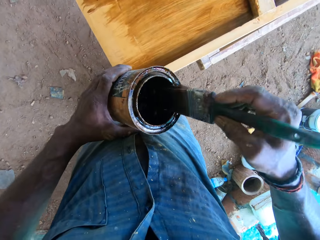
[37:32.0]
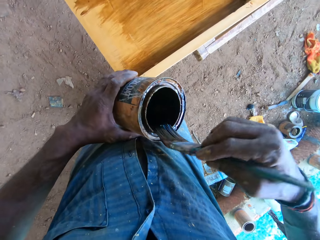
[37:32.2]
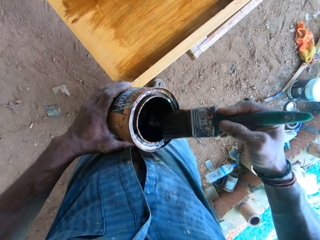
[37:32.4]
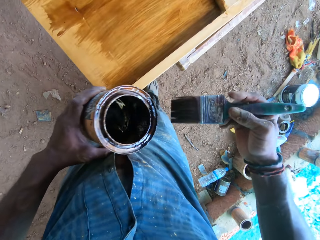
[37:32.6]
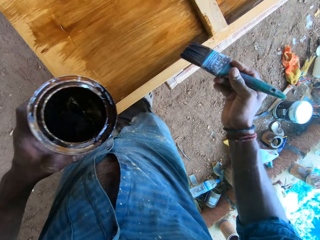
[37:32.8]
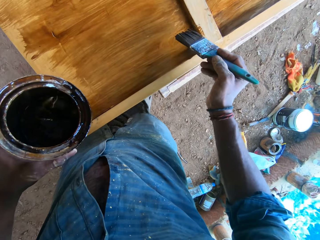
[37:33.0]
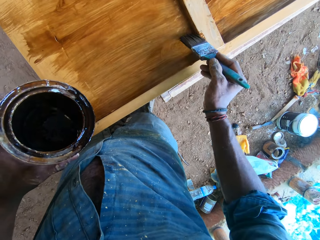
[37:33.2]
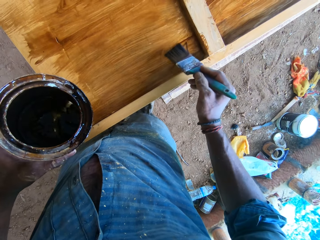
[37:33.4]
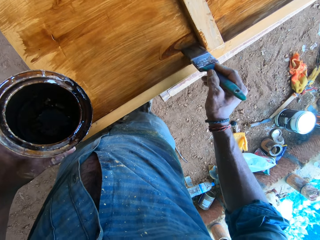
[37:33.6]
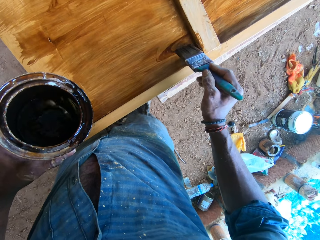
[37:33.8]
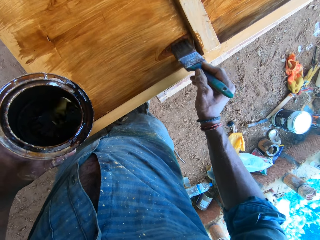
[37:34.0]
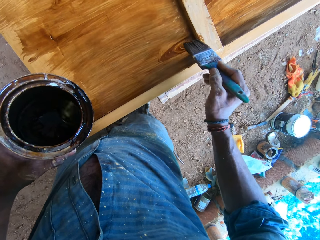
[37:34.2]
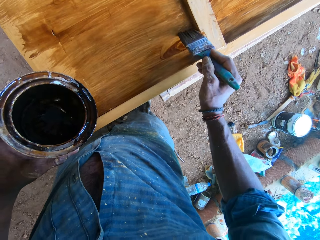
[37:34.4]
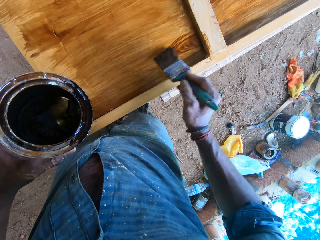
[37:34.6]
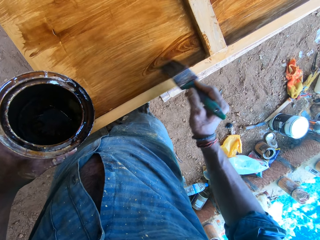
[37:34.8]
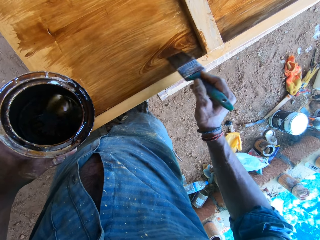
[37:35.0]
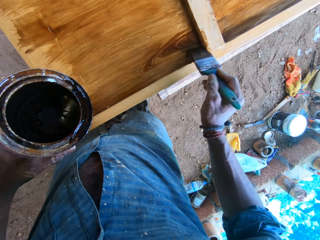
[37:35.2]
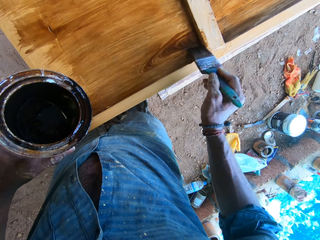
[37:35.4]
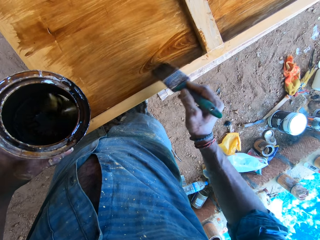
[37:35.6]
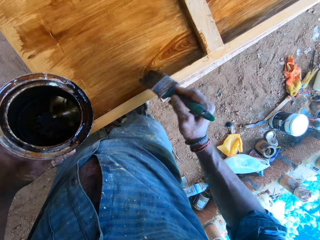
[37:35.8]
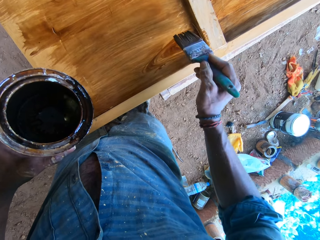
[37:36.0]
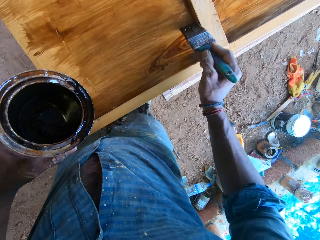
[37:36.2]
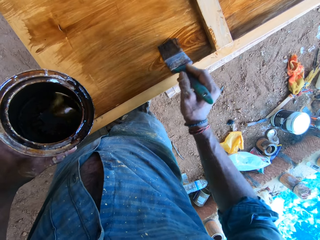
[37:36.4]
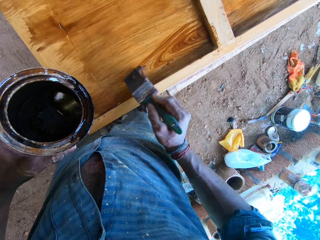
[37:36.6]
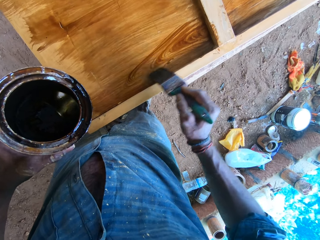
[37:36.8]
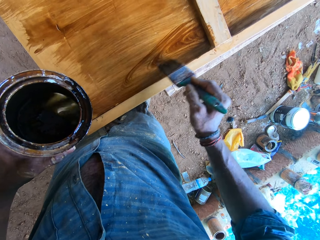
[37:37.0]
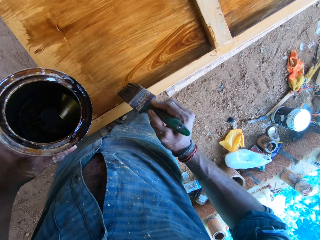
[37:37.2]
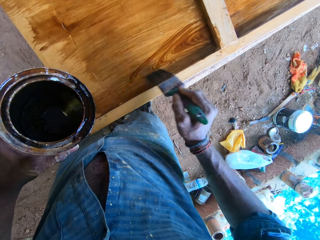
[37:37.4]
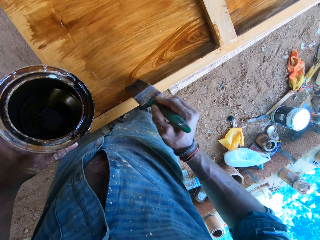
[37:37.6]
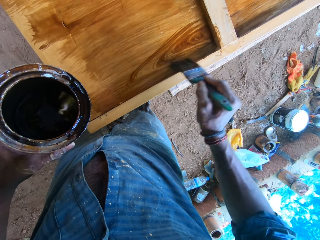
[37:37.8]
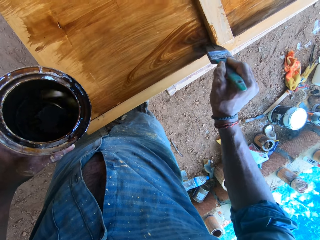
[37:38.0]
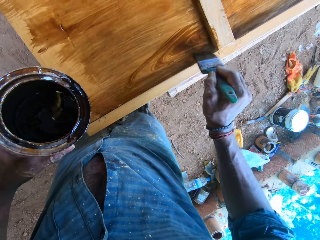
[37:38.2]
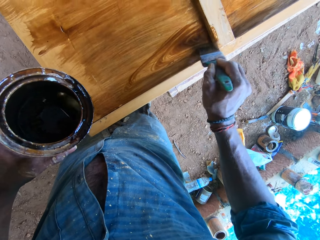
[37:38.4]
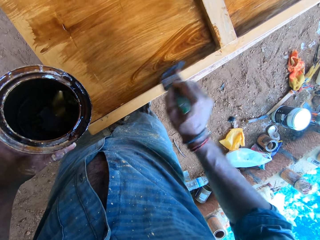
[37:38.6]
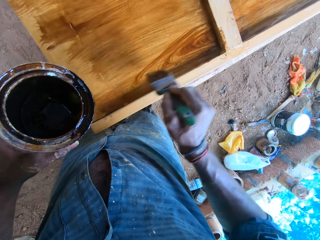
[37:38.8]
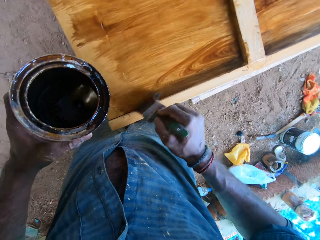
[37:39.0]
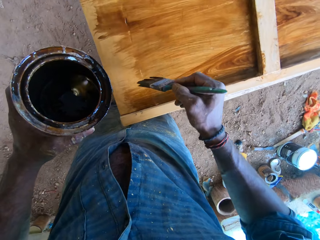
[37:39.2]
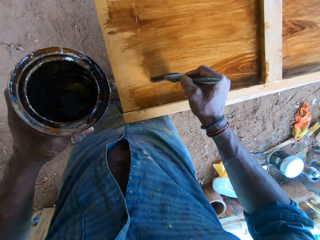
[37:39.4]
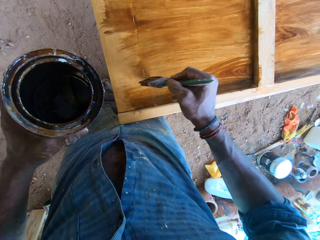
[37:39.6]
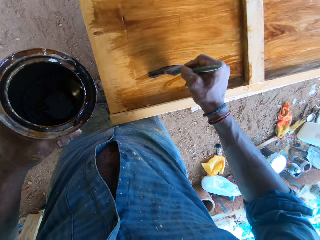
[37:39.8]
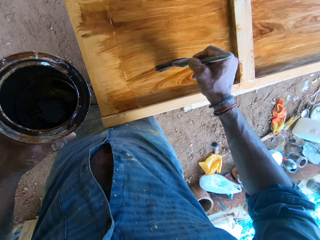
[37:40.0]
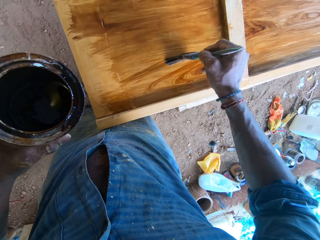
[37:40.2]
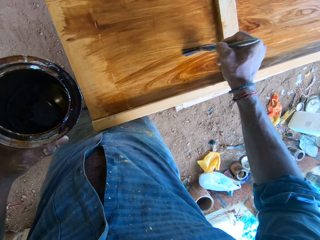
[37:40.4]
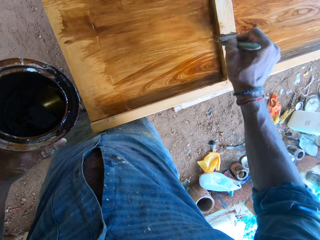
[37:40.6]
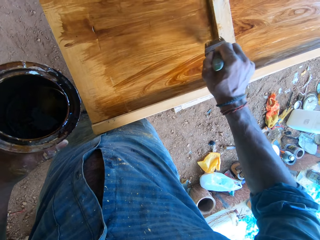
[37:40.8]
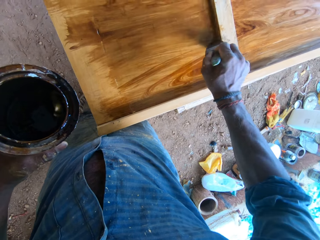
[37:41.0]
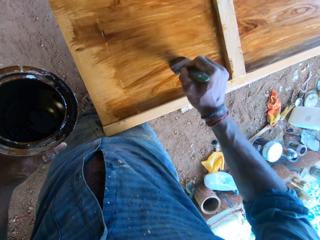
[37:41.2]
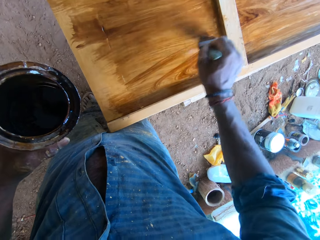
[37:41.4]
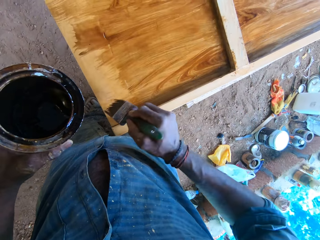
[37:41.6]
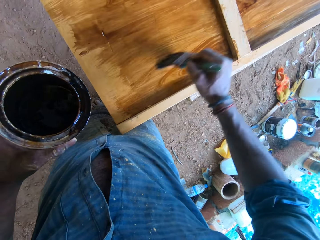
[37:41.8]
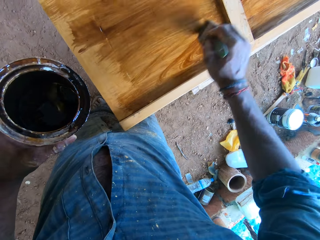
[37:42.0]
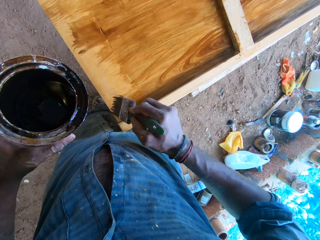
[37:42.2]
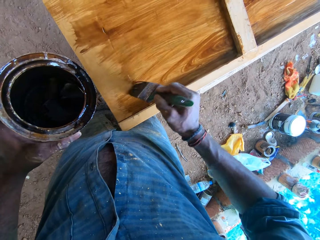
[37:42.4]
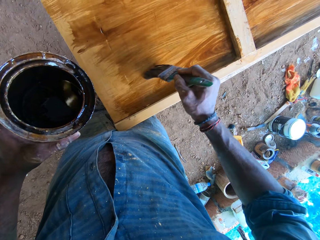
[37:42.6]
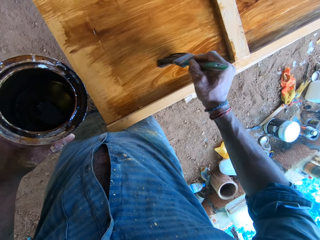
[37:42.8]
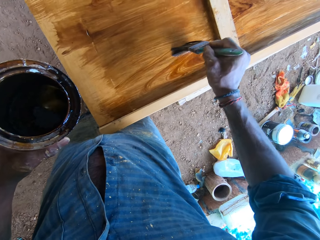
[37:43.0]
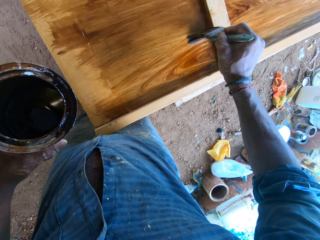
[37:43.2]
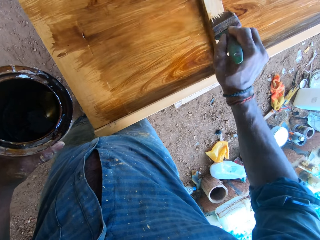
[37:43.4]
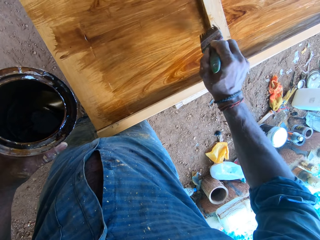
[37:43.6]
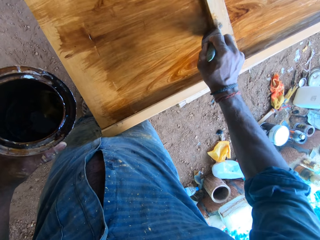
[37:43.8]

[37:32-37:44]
The camera wearer dips the paintbrush into the can of lacquer with his right hand. He slides the paintbrush along the rim of the can of lacquer with his right hand. He designs patterns on the wooden board on the workbench frame with the paintbrush in his right hand.

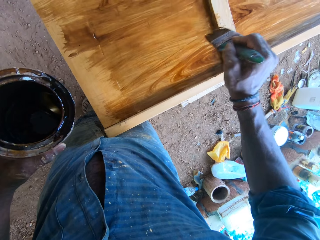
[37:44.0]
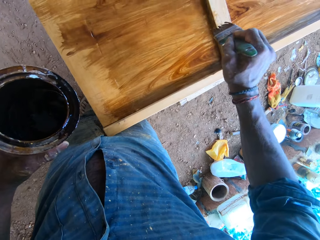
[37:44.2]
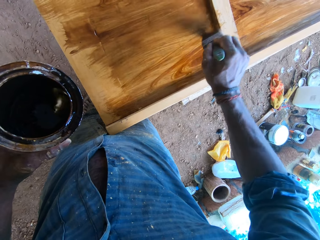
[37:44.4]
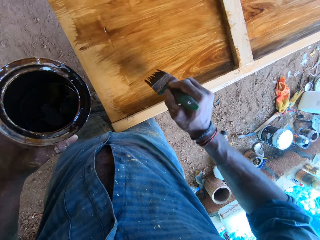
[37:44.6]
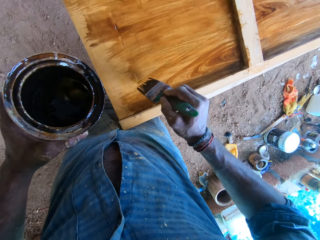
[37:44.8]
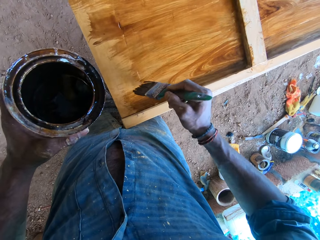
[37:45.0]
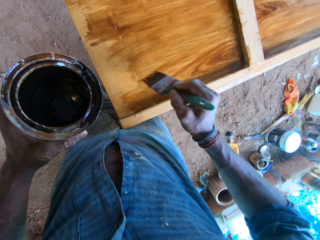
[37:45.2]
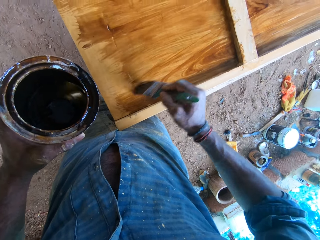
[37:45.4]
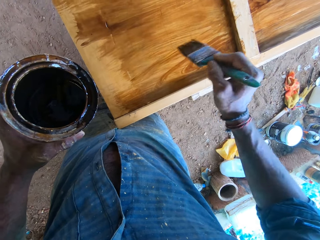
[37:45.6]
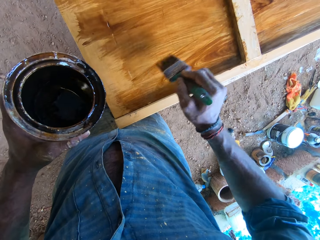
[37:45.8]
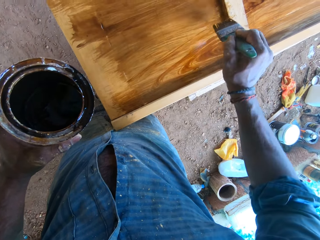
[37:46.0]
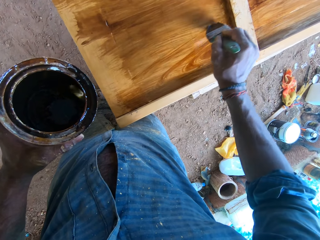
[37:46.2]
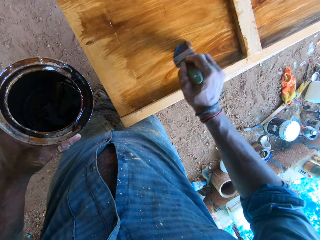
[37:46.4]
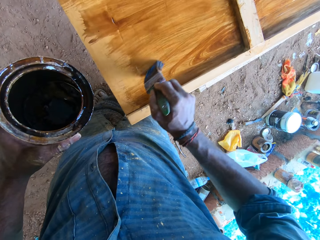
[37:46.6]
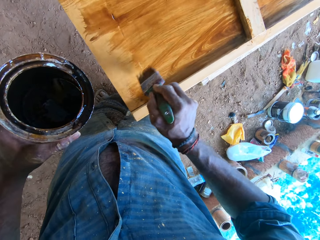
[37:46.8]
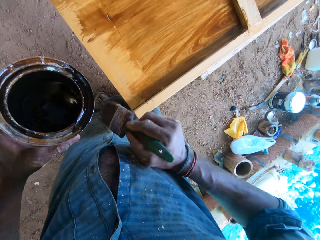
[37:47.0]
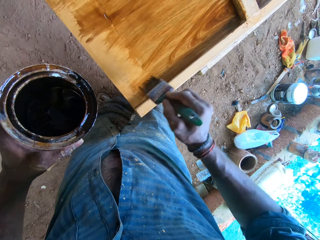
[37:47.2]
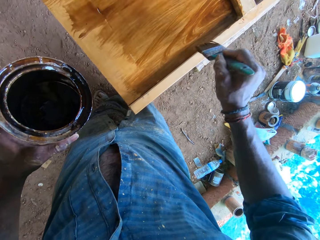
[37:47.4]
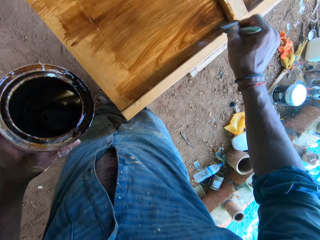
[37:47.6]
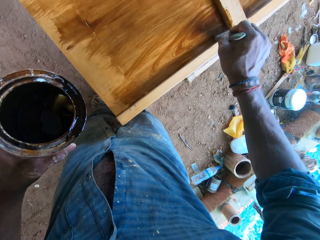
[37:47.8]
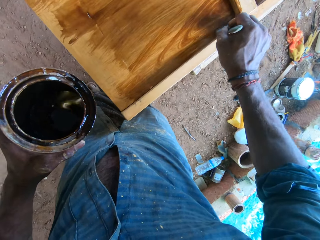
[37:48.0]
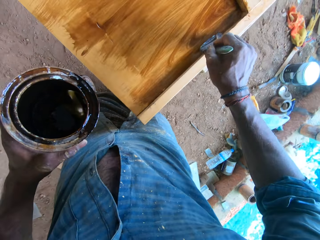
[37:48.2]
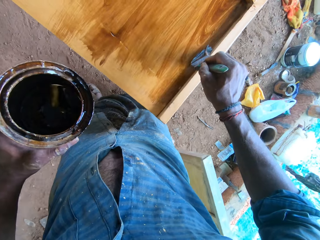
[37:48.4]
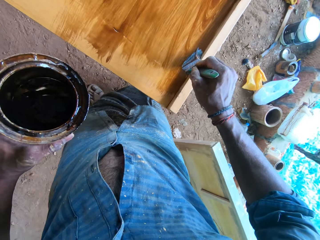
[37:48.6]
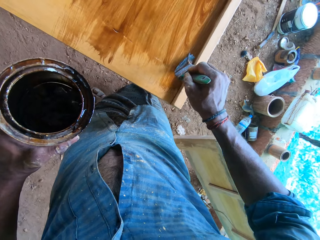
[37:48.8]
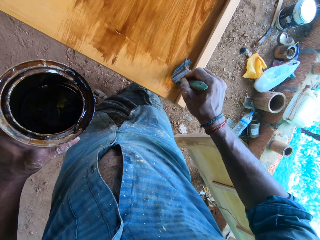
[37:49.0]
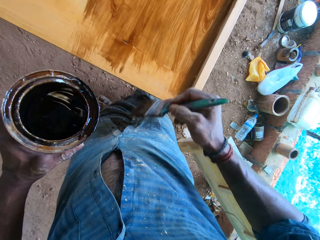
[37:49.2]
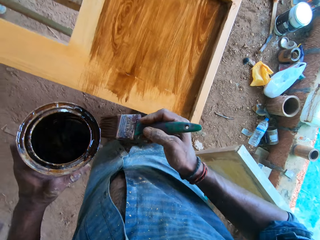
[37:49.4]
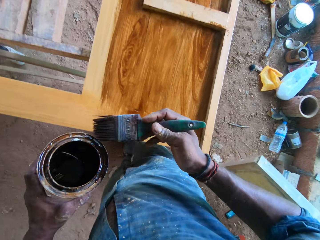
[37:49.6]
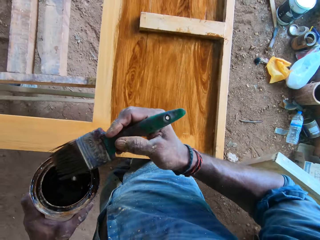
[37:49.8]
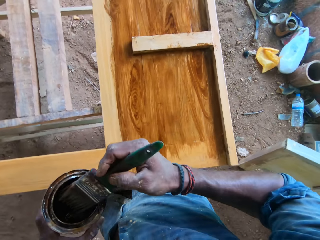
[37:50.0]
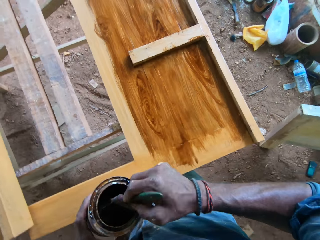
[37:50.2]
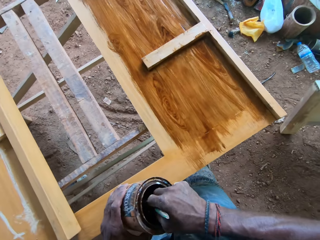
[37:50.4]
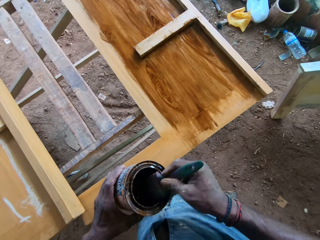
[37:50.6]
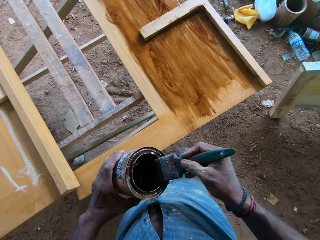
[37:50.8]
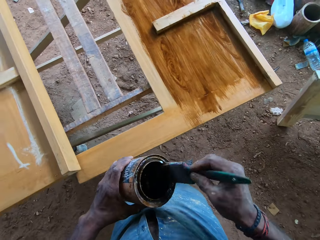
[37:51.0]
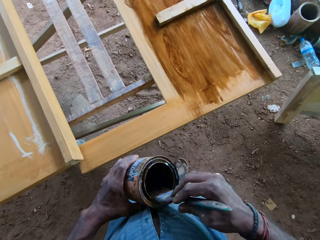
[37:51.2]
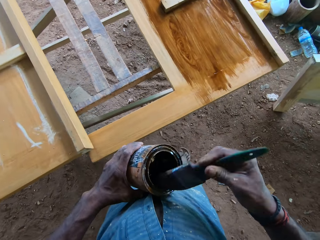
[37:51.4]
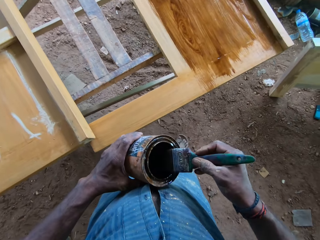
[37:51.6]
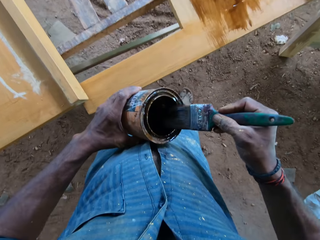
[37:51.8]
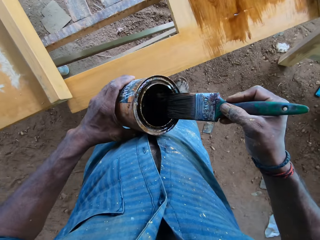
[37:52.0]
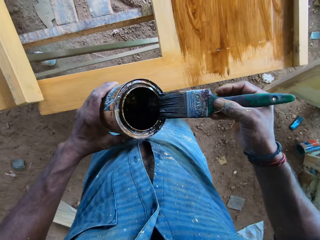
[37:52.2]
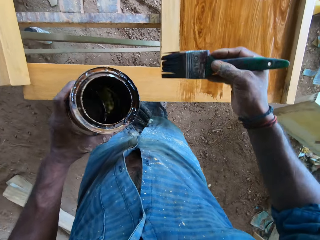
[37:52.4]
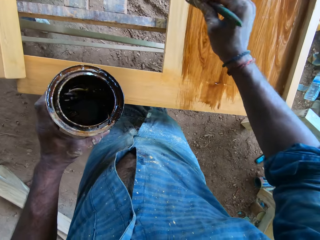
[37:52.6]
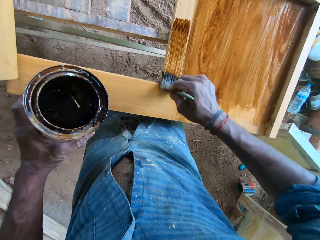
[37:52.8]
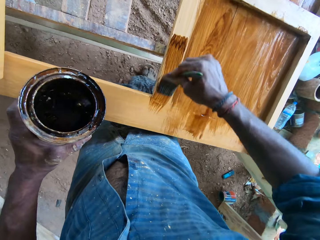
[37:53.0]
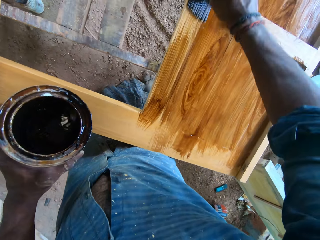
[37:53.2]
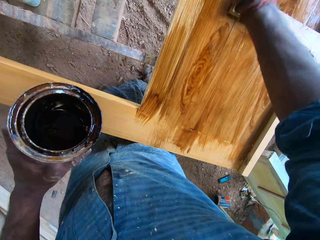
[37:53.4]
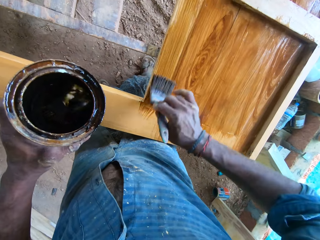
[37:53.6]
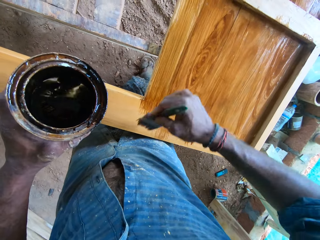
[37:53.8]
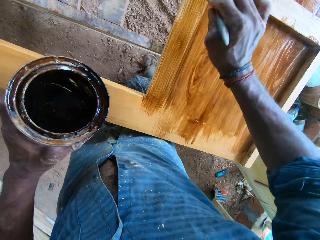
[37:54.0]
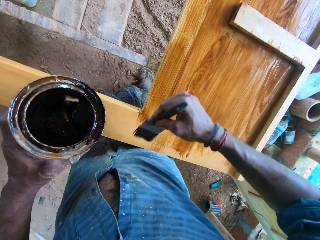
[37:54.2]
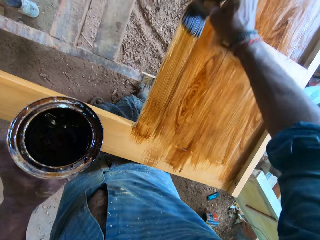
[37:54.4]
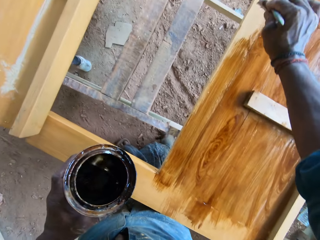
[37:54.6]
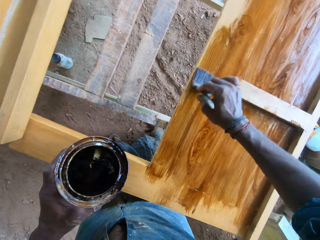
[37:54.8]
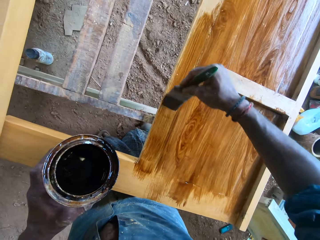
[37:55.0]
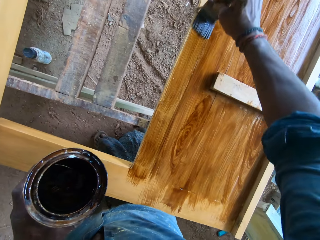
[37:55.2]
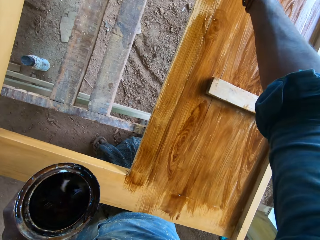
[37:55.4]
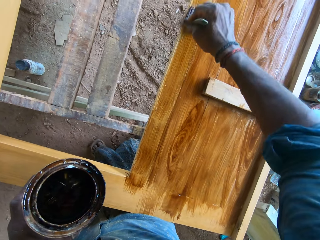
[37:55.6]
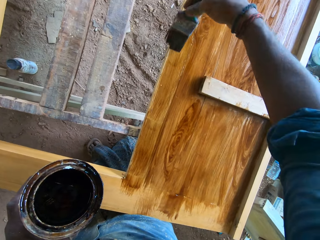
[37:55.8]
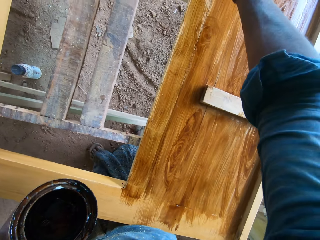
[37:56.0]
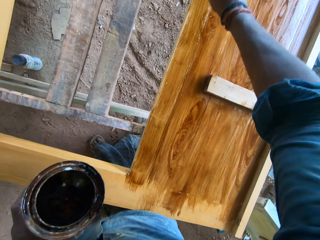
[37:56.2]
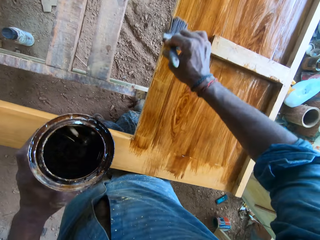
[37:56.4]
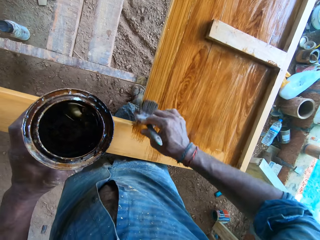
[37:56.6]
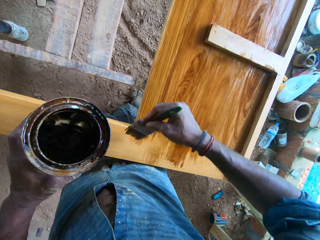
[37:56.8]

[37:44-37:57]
The camera wearer dips the paintbrush into the can of lacquer with his right hand. He slides the paintbrush along the rim of the can of lacquer with his right hand. He polishes the wooden board on the workbench frame with the paintbrush in his right hand. He paints on the wood.
